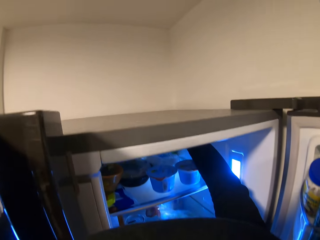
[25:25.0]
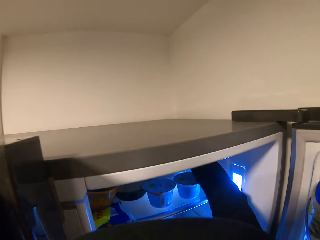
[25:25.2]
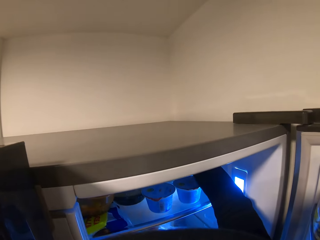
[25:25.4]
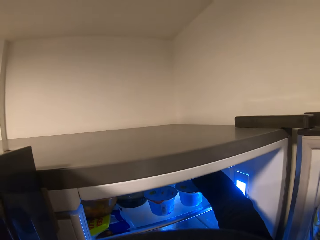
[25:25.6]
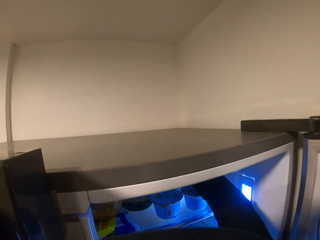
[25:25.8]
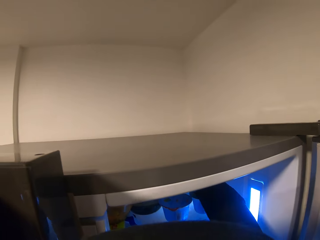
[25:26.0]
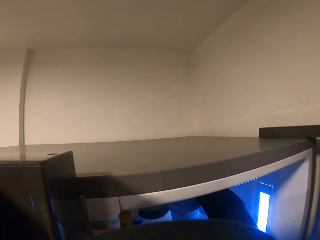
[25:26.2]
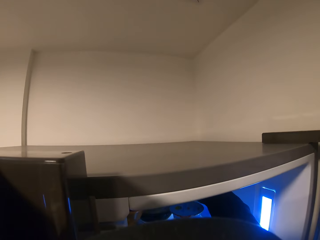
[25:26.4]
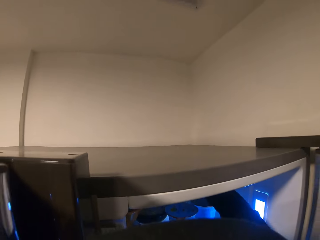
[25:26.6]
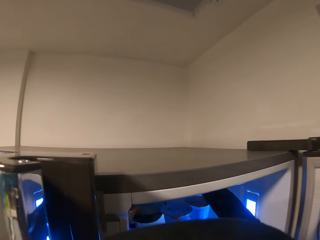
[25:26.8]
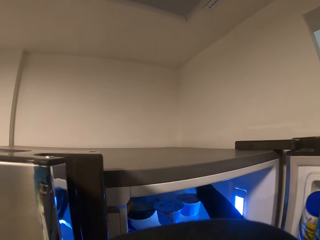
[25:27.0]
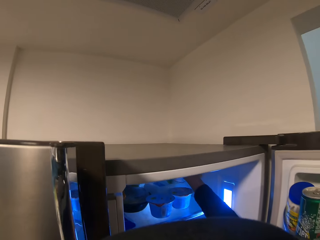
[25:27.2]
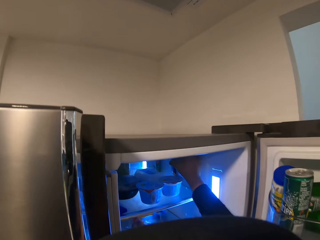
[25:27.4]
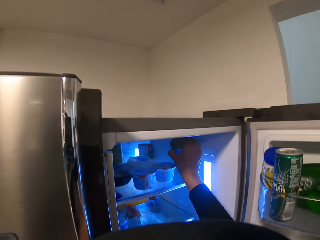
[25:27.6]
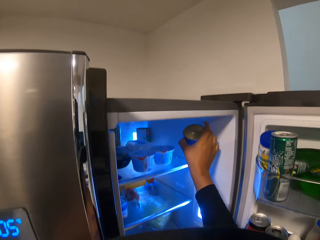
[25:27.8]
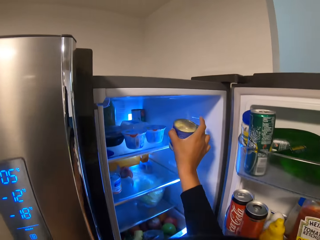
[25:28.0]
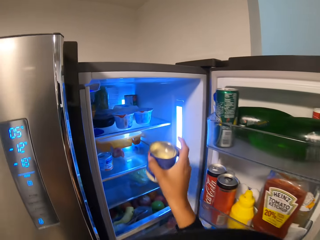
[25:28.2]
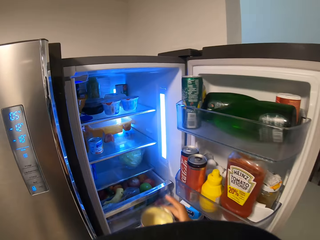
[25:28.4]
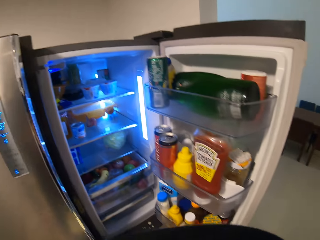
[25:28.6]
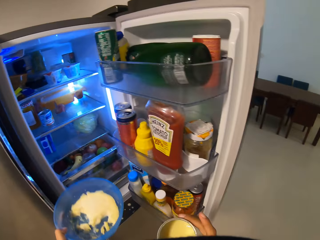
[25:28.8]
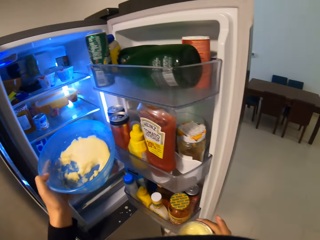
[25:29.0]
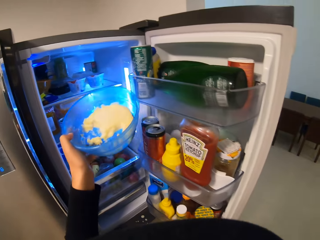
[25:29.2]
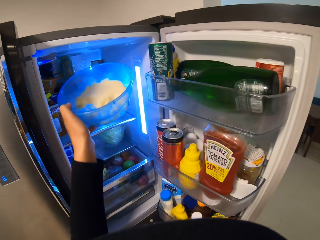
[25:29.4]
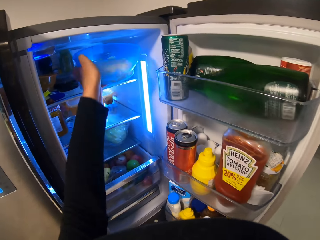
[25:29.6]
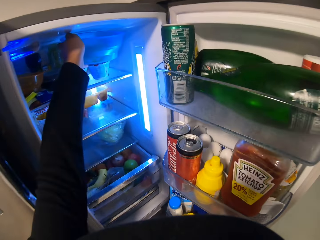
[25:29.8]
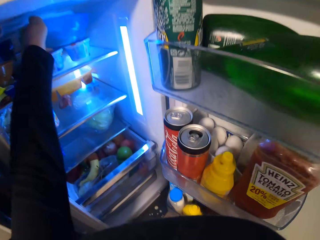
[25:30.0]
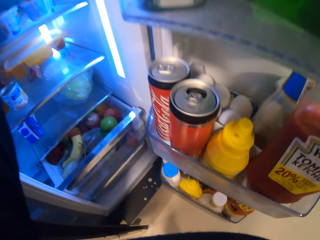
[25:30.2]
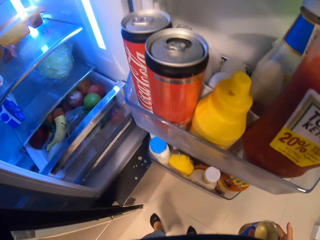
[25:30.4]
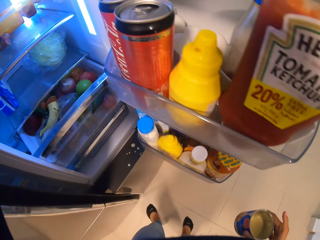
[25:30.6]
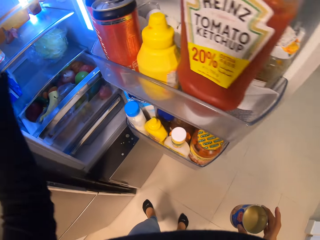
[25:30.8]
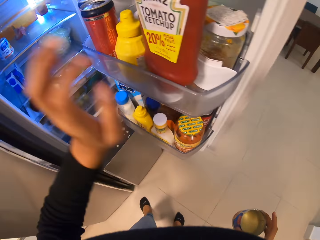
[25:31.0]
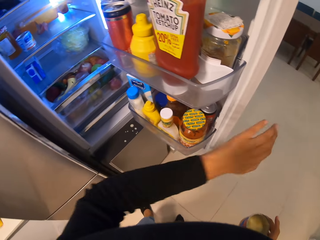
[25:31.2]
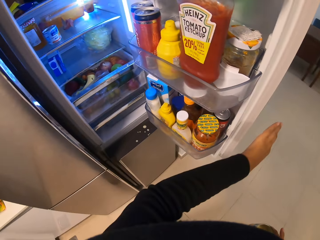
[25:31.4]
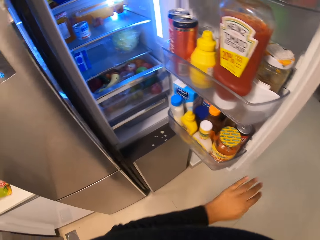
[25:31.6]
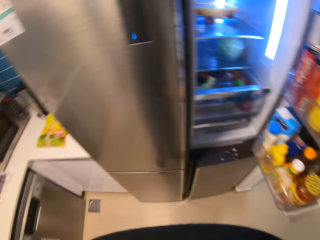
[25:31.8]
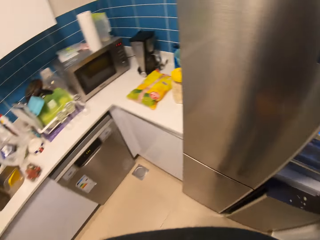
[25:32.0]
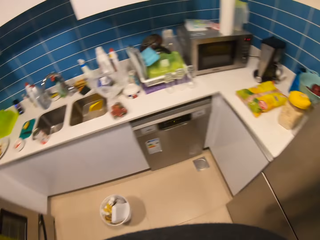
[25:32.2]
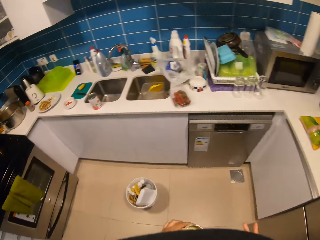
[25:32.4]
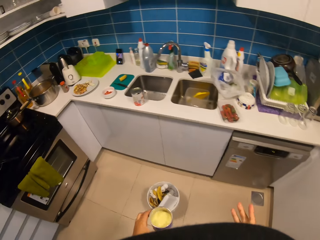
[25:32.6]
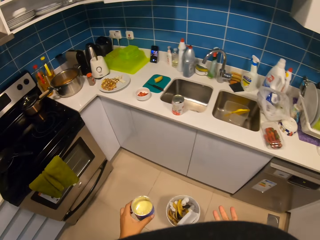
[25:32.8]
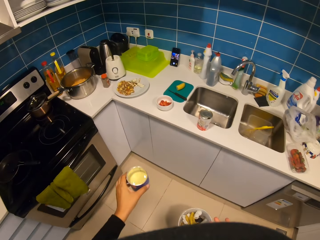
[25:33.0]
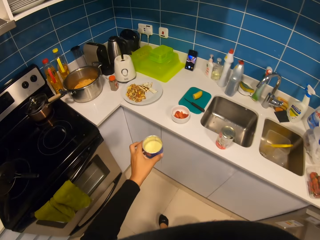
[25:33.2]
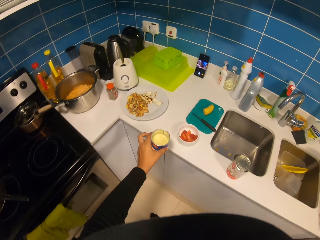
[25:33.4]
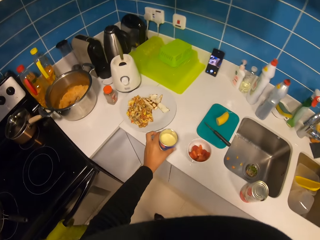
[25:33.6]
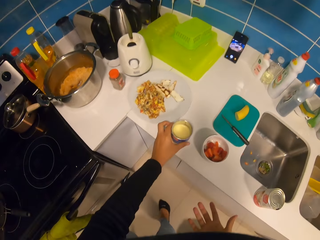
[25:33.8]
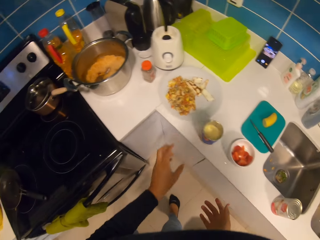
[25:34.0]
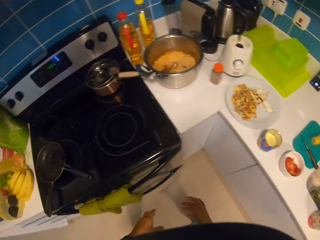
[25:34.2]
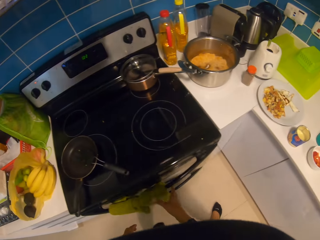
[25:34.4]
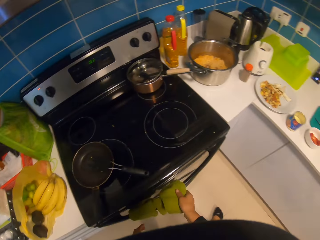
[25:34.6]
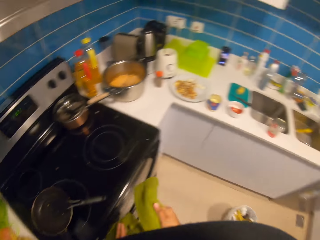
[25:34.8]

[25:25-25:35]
The camera wearer picks up a tin of butter in the fridge. They place the bowl in the fridge. They move in the kitchen. They put the tin of butter on the table.

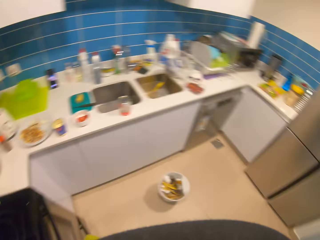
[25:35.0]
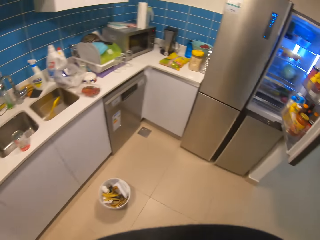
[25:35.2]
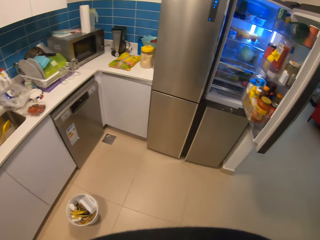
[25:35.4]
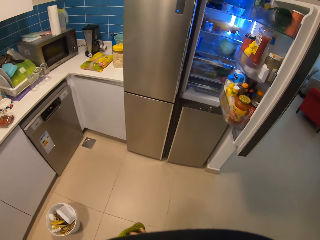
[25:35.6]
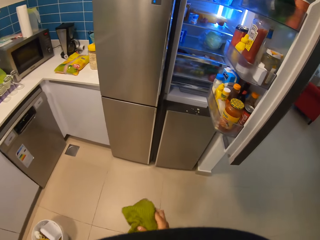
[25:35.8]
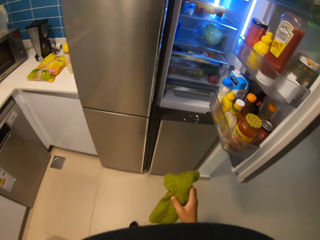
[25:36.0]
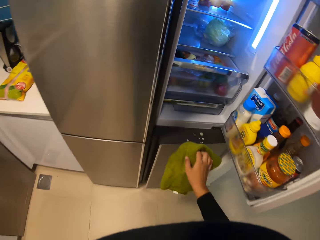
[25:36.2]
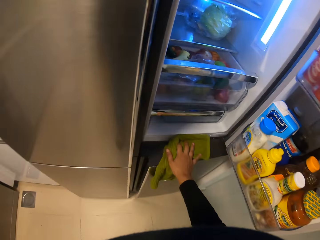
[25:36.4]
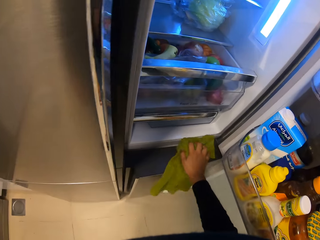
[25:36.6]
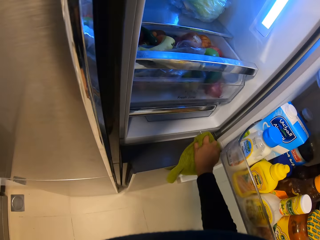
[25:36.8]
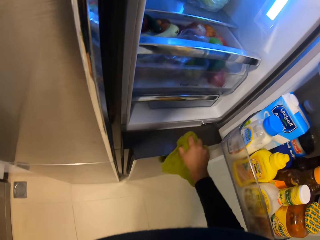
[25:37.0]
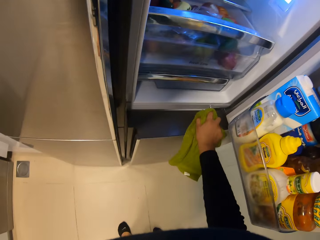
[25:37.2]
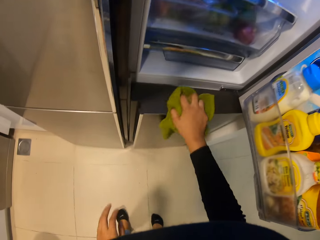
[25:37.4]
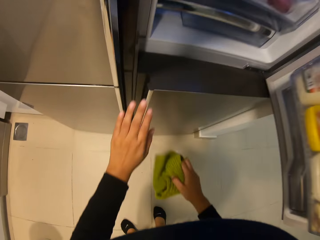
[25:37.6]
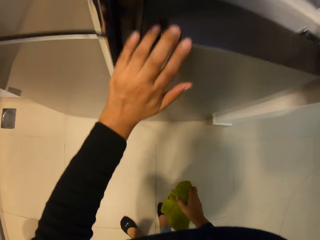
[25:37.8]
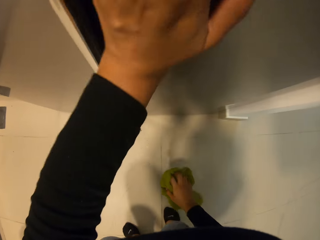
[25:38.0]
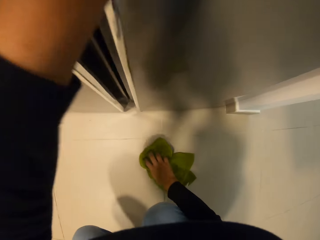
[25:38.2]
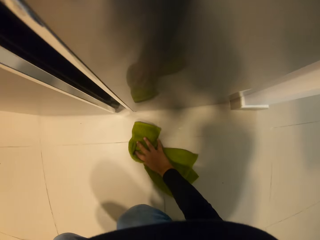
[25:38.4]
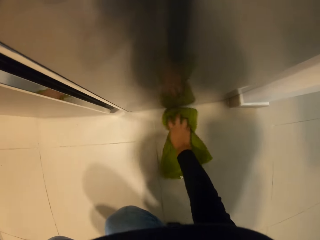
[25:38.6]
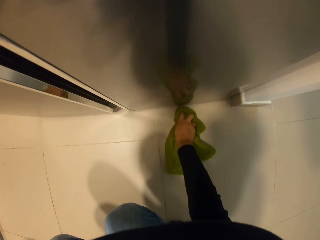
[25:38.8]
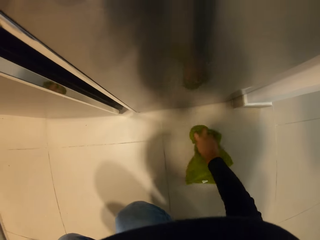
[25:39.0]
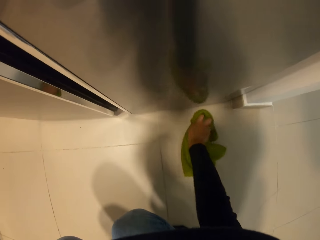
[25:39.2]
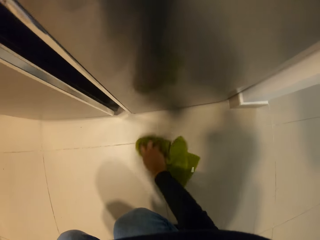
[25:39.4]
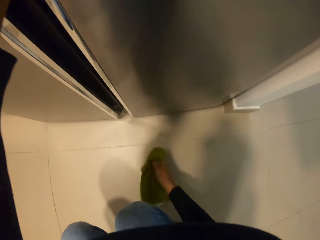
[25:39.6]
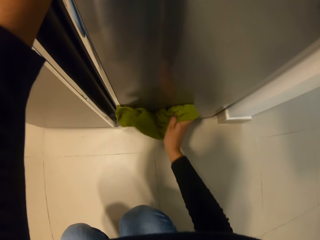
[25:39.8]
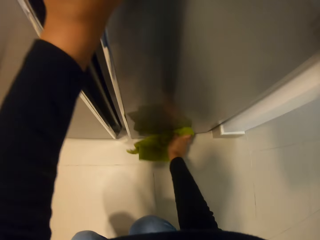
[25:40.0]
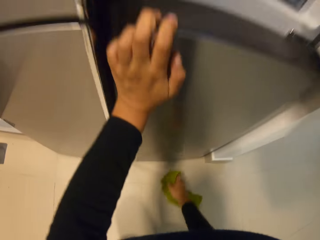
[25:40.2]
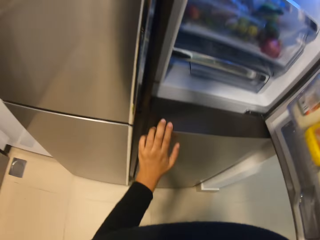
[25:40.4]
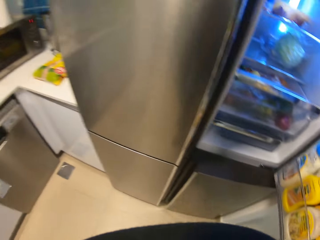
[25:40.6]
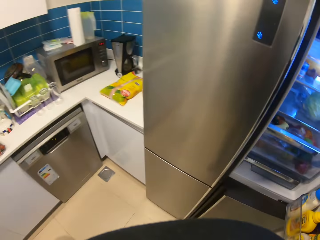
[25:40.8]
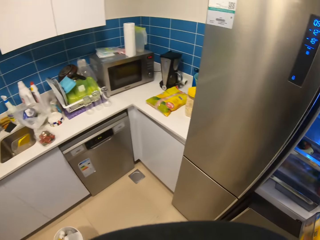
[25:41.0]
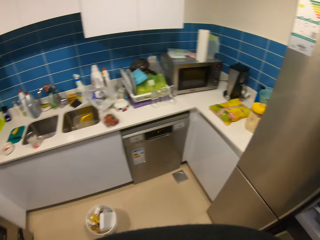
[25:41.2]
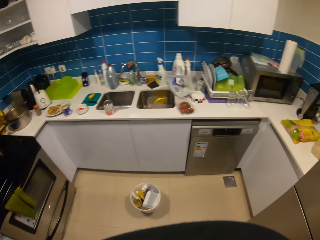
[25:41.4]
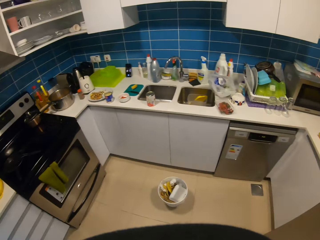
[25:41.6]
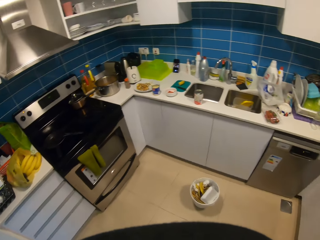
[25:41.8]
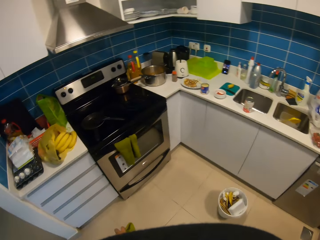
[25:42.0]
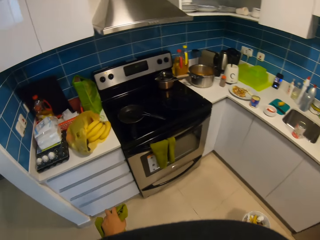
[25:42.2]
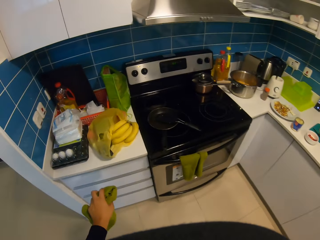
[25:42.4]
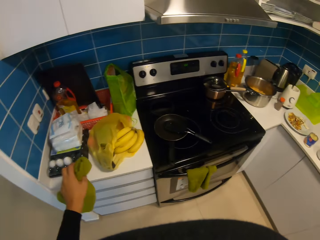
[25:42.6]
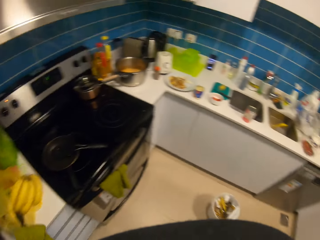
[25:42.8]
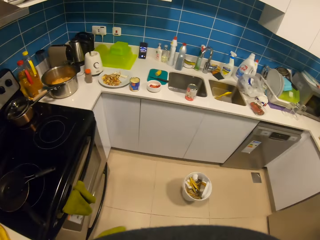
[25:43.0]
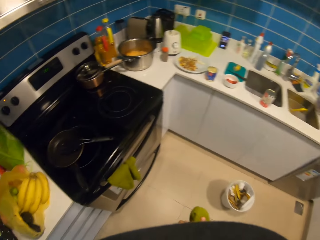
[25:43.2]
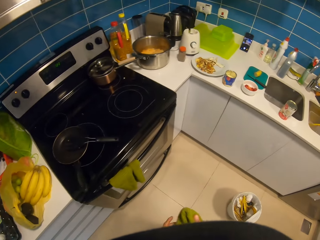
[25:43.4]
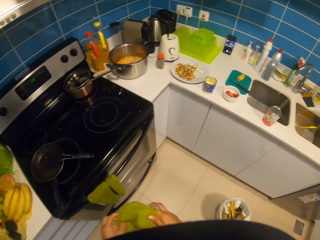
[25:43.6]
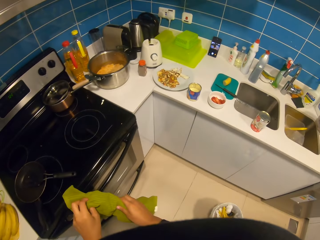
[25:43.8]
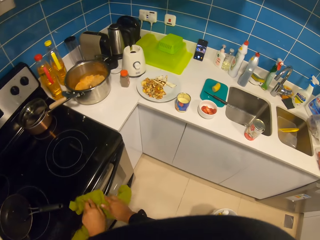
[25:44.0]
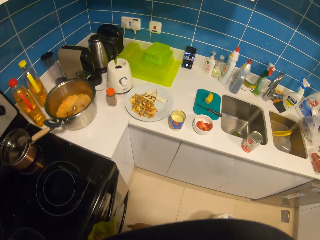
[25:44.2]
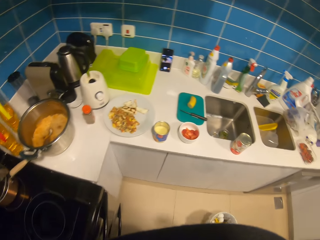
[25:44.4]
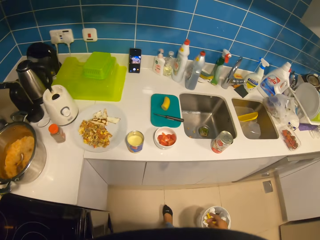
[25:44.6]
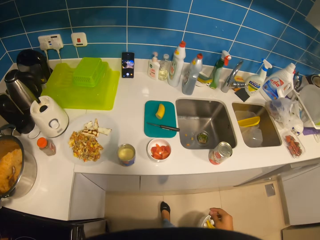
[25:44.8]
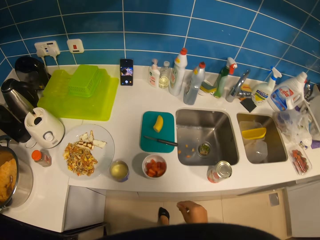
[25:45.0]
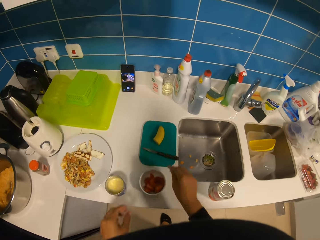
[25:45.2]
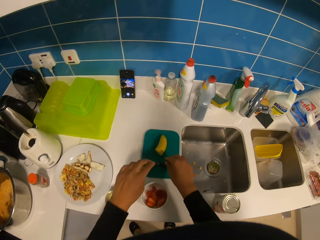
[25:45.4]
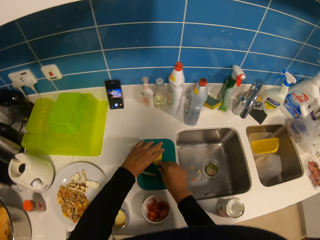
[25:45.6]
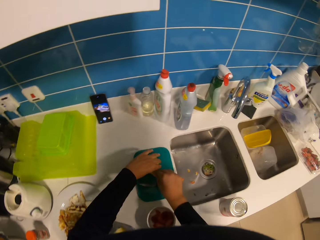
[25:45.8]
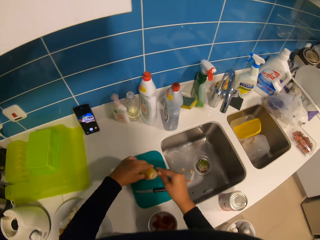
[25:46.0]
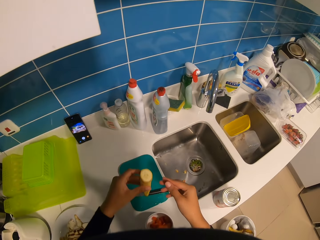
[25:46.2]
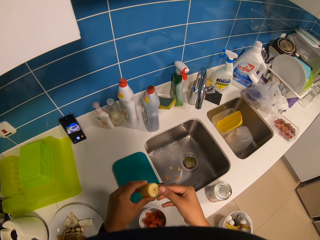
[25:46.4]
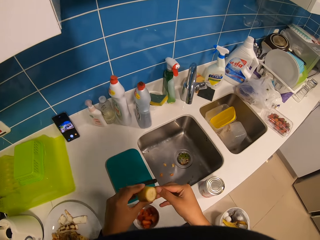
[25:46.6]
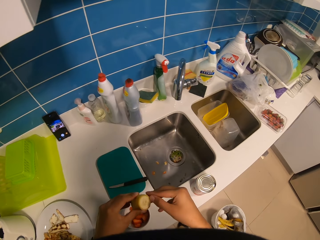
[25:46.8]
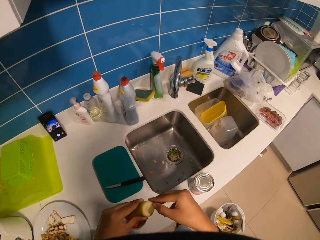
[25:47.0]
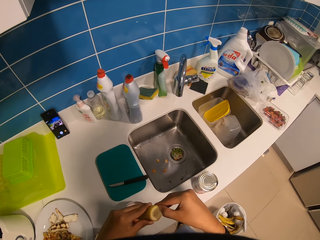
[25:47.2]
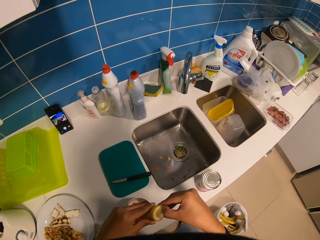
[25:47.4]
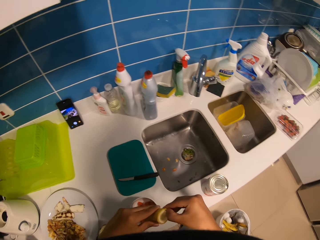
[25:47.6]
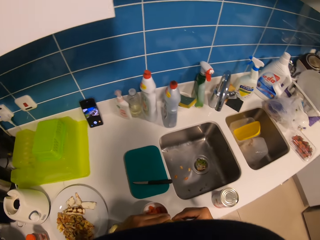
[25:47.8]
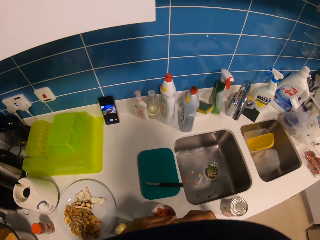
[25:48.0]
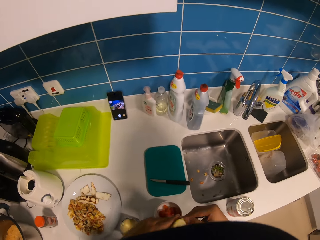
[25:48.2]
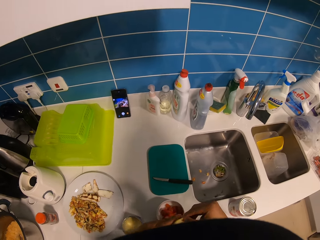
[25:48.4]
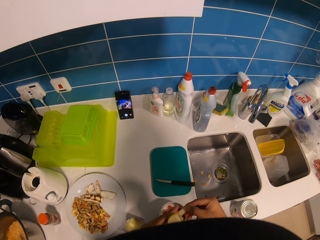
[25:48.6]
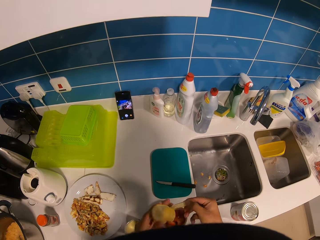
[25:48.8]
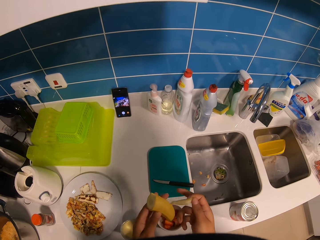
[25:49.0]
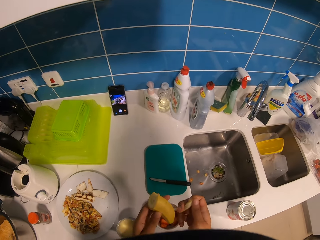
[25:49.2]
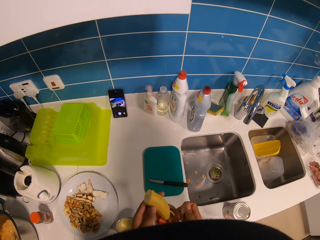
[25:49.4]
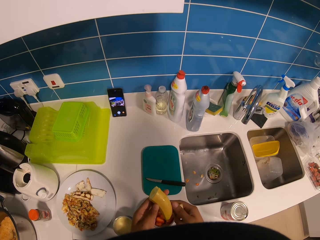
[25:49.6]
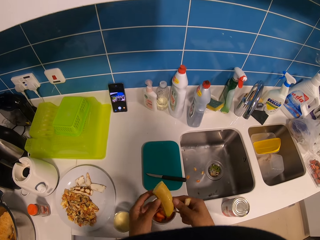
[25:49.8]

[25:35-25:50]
The camera wearer picks up the cloth. They wipe their hands on a towel. They move in the kitchen. They wipe the fridge. They hold the fridge. They wipe the floor. They wipe the fridge. They move in the kitchen. They place the cloth on the rack. They hold the banana and peel the banana.
